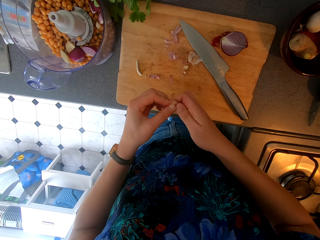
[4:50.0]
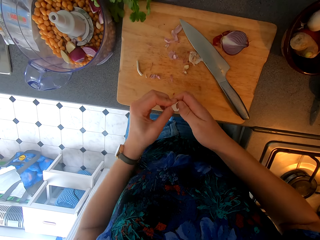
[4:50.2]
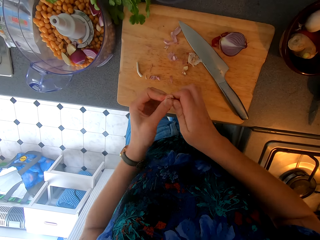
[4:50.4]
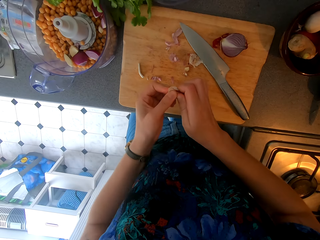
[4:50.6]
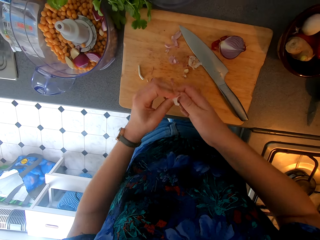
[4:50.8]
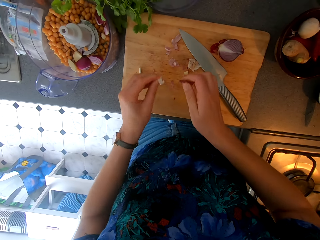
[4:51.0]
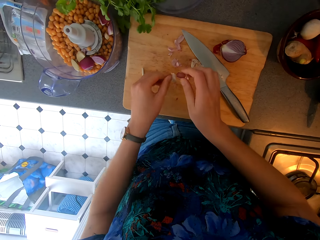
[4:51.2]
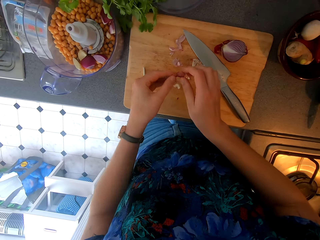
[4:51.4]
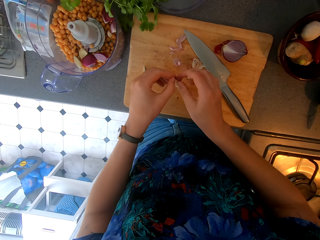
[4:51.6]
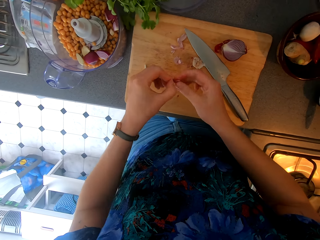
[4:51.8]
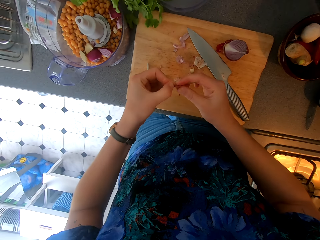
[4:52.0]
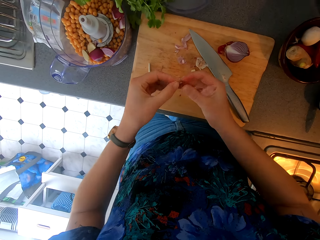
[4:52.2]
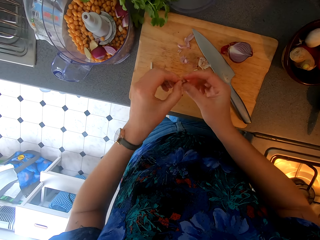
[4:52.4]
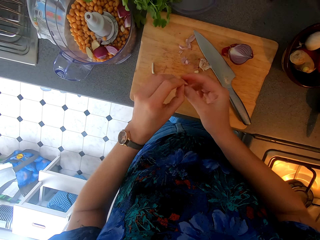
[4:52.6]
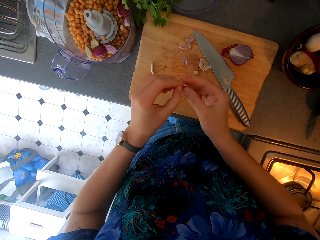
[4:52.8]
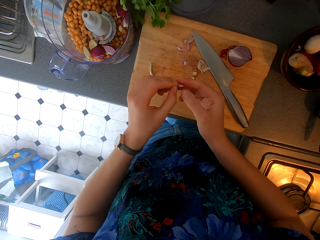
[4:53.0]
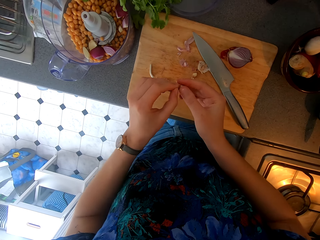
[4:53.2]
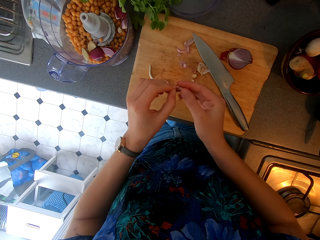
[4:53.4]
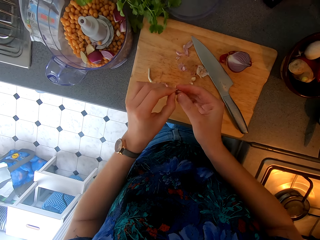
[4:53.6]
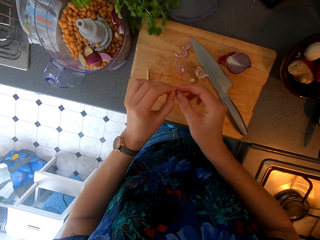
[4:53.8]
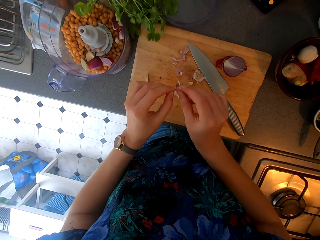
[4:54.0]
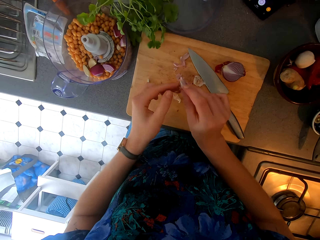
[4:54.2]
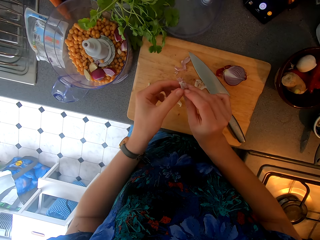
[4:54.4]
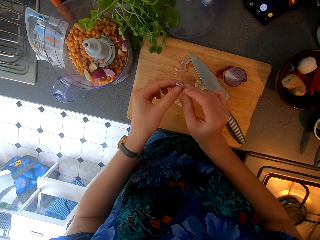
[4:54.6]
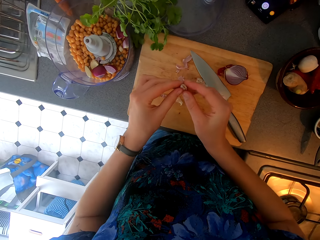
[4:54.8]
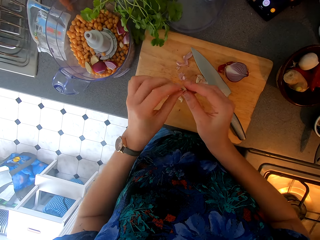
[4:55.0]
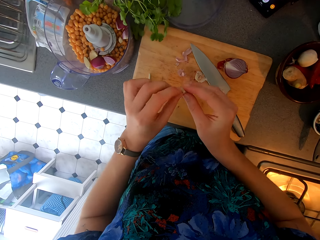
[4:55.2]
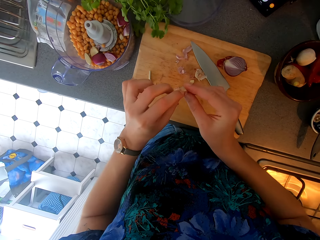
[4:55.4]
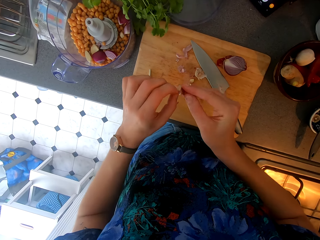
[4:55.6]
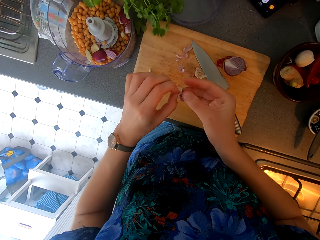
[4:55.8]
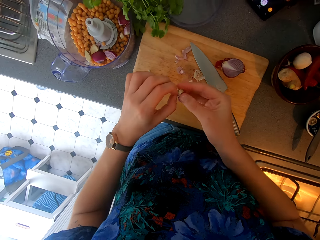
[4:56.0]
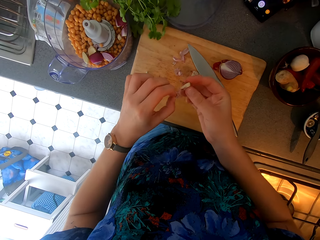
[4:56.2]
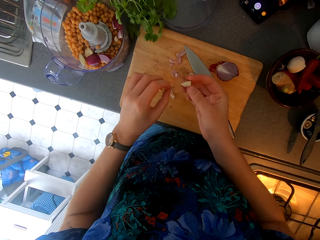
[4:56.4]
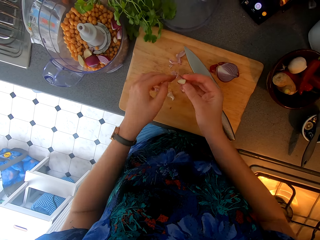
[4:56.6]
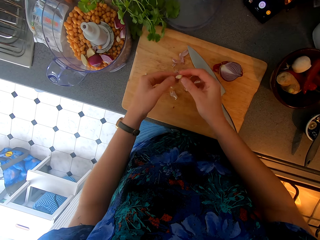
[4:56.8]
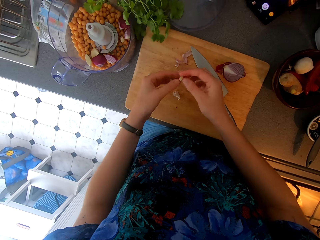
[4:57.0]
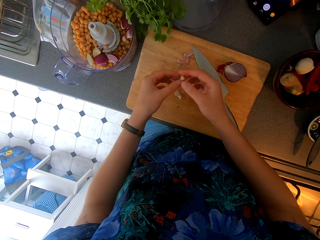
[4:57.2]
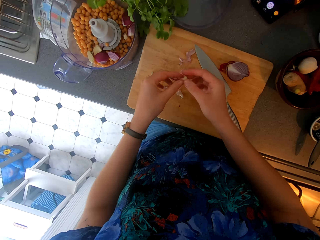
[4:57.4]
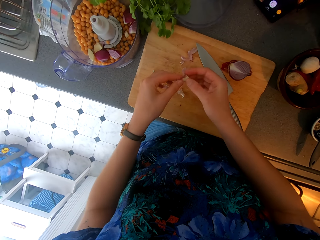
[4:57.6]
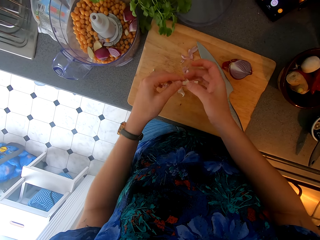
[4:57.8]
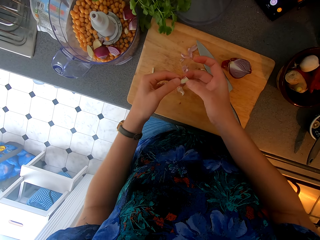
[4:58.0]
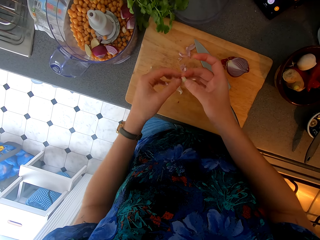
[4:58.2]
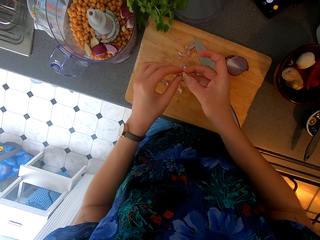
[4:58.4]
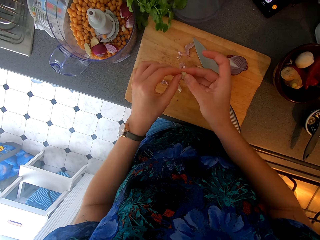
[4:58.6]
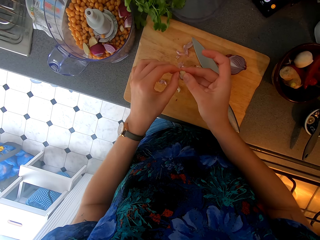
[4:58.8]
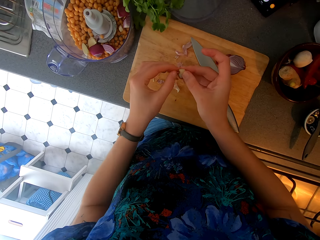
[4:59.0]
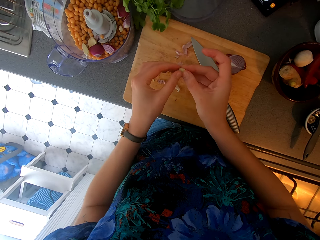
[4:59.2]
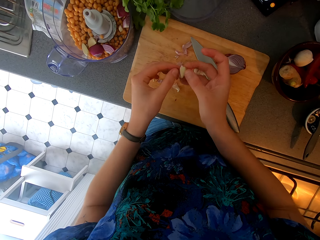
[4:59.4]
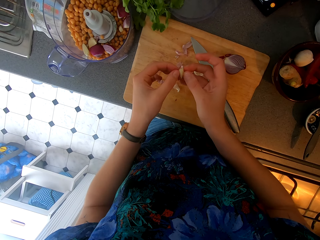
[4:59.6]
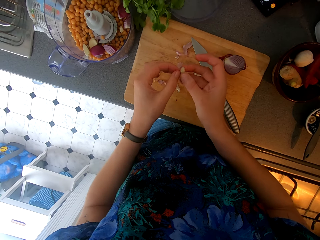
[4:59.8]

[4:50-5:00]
The camera wearer peels the garlic. They cut the garlic. They peel the garlic.

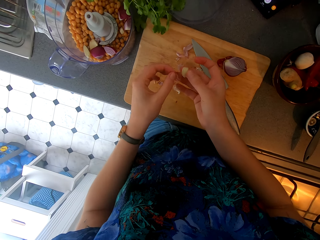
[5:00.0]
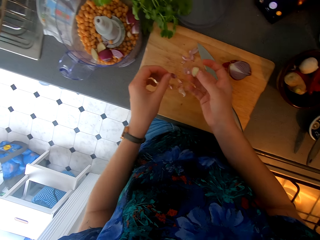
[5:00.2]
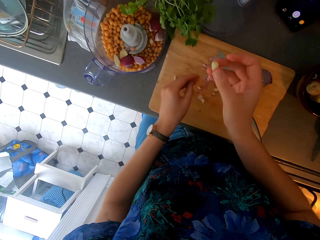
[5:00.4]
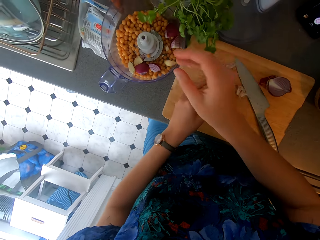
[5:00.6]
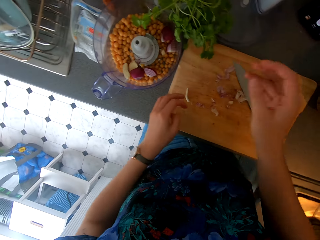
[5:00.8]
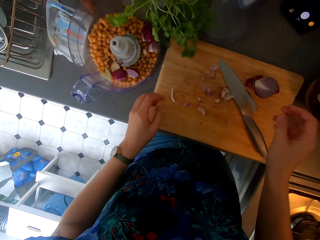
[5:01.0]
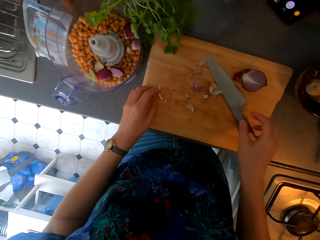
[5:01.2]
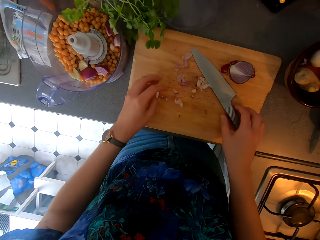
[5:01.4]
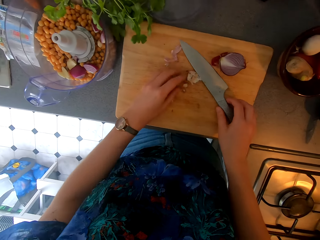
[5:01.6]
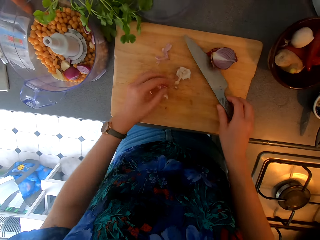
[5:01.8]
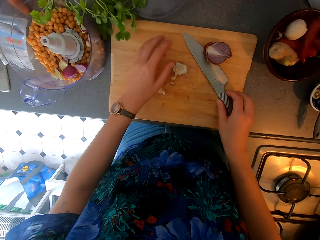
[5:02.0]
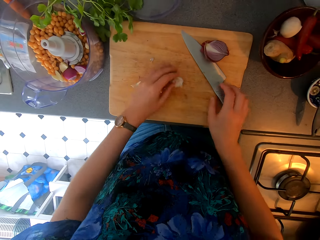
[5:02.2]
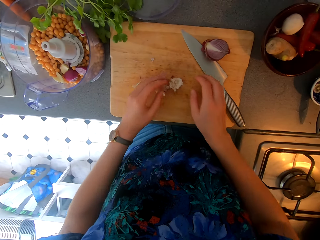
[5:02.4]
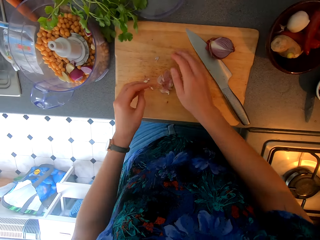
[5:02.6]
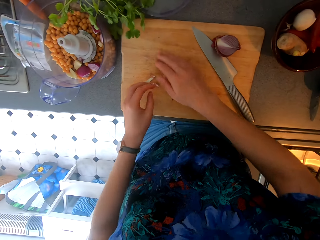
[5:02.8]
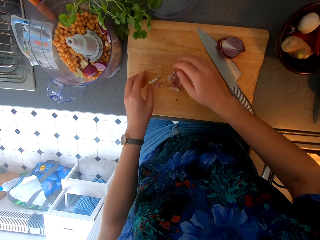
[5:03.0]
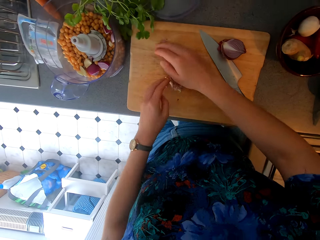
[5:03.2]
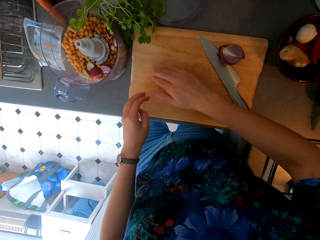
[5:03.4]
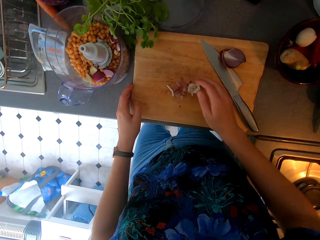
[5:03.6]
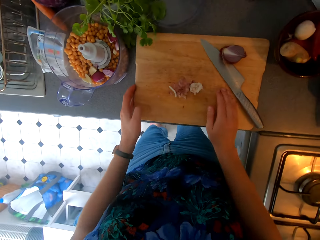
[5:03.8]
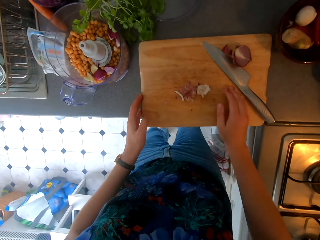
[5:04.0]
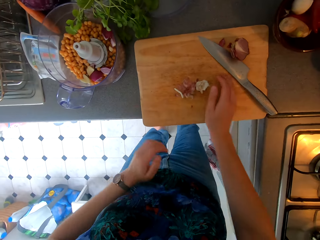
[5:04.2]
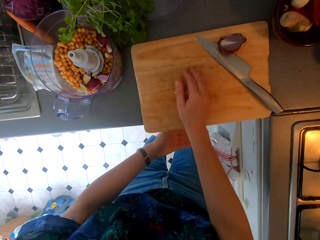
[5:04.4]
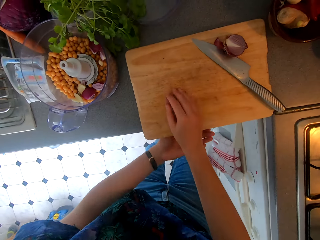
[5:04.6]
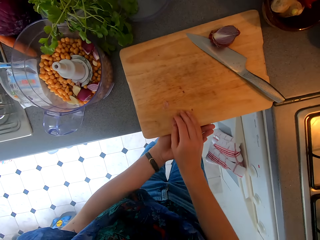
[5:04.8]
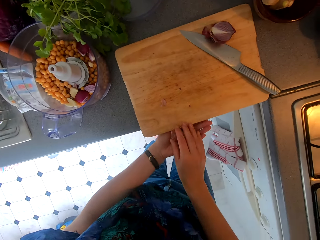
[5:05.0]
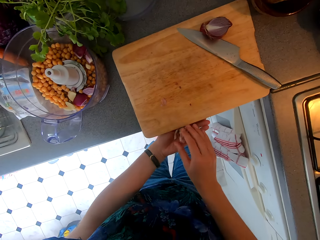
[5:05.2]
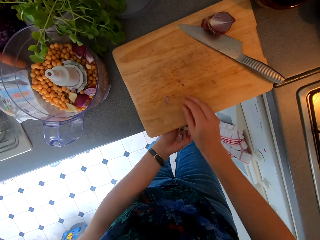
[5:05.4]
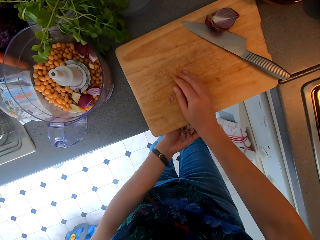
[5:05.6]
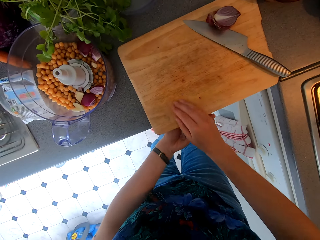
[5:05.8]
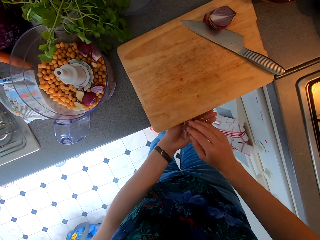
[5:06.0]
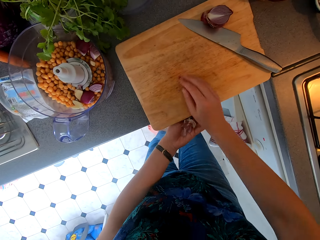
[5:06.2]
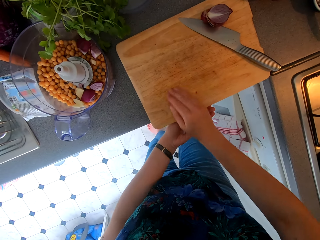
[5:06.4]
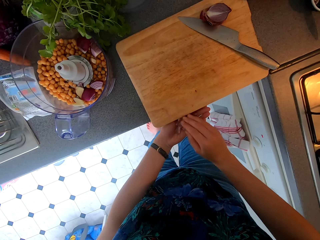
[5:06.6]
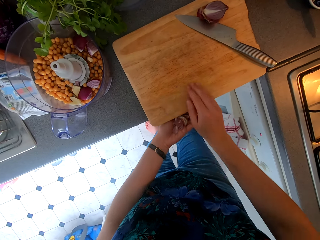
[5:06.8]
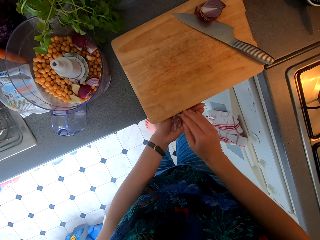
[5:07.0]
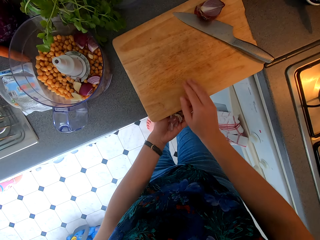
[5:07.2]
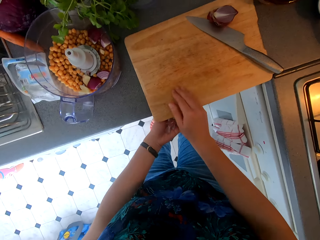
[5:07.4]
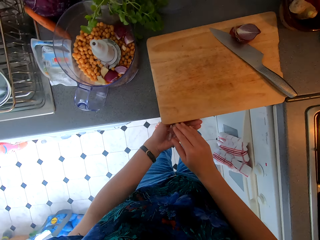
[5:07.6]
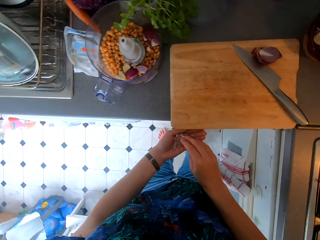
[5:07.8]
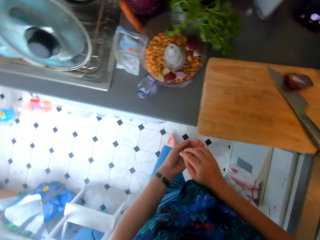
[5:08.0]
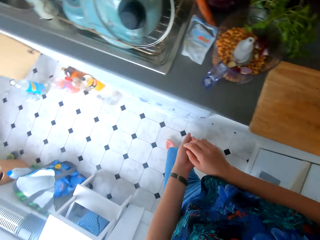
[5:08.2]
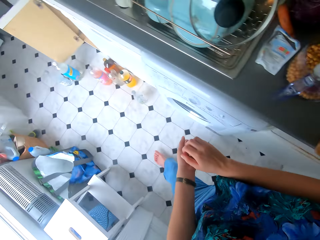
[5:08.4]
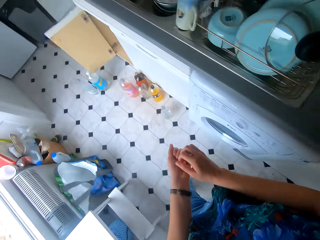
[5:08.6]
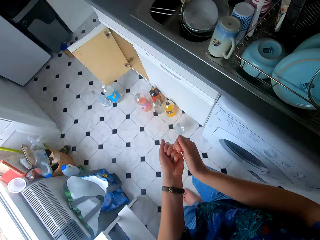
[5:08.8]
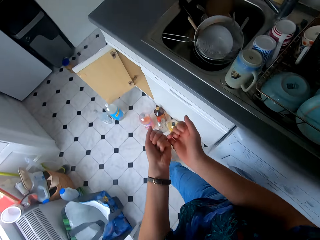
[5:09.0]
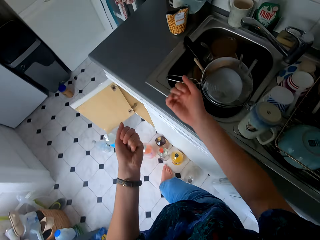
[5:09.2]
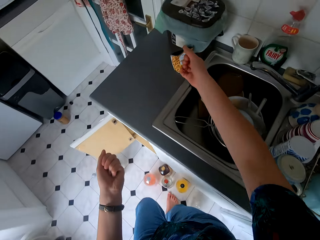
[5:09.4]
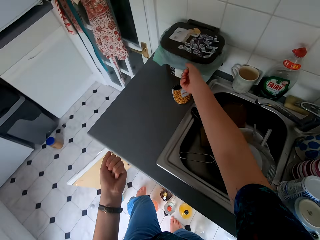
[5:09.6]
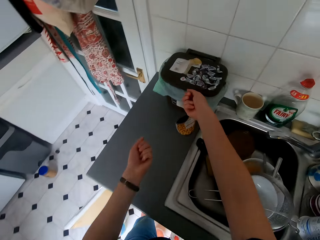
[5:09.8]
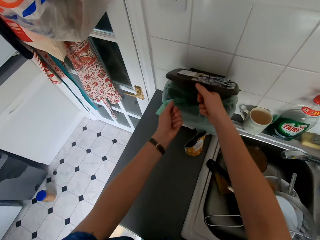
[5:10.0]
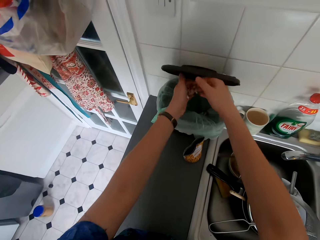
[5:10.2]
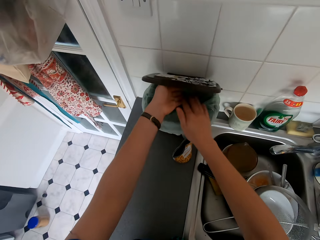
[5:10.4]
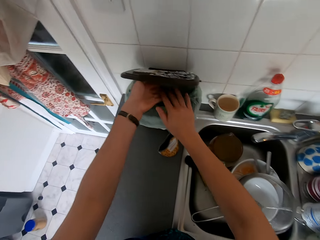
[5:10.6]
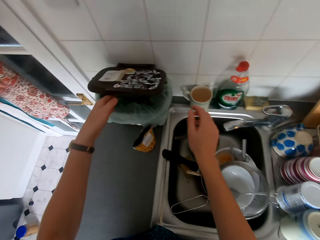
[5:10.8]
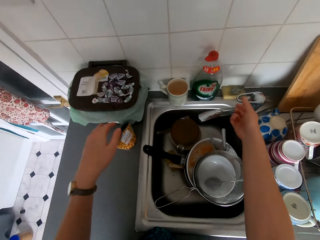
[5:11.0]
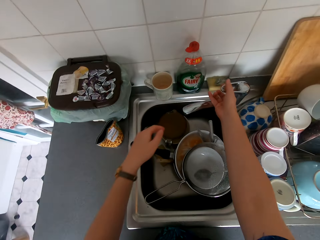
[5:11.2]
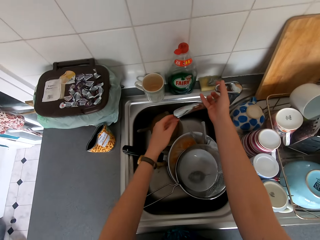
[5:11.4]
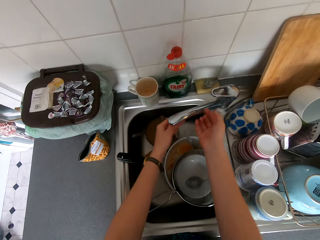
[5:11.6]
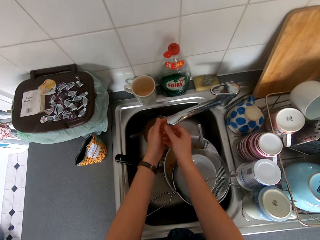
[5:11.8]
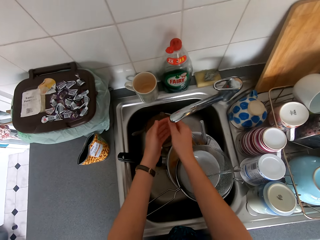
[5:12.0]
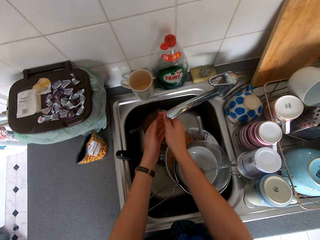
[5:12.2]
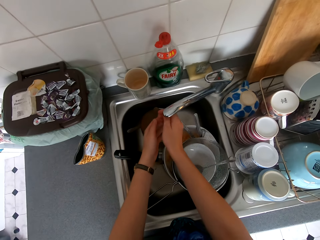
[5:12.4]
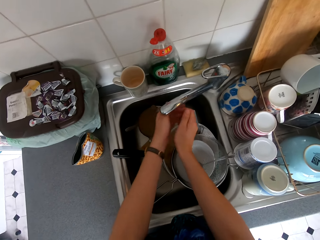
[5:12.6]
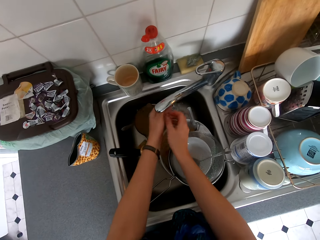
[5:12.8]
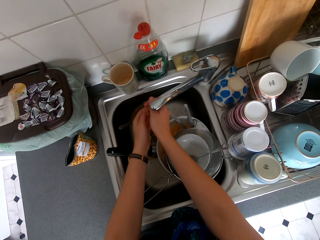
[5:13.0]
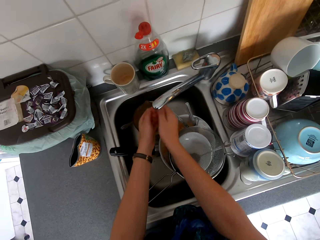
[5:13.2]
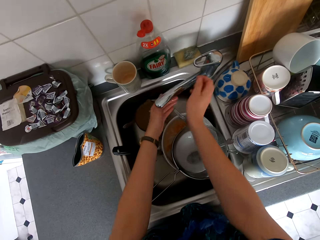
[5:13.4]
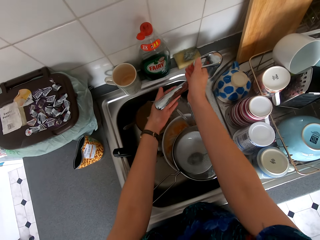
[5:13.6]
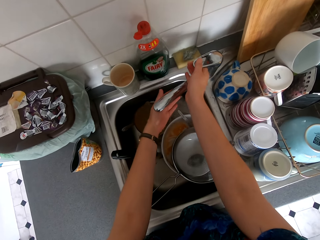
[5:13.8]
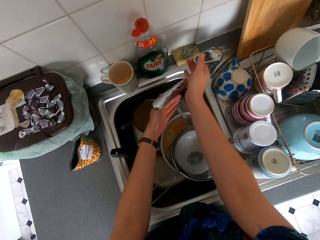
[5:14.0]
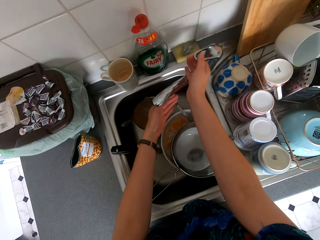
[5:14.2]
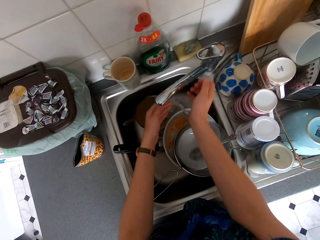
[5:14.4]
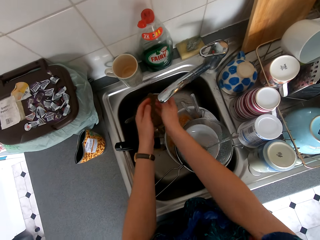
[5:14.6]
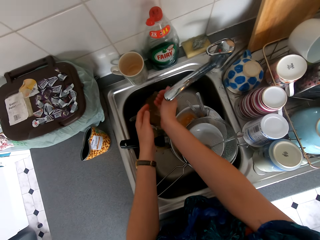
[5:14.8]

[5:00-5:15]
The camera wearer throws the garlic in the blender or bowl. They clear the chopping board. They hold the knife. They collect the dirt. They walk around the kitchen. They open the dustbin. They throw the garlic peels in the bin. They open the water tap and wash hands.
